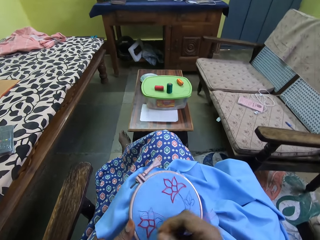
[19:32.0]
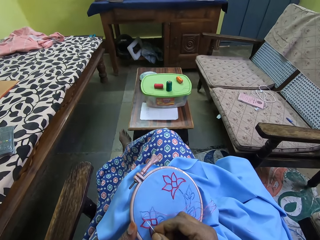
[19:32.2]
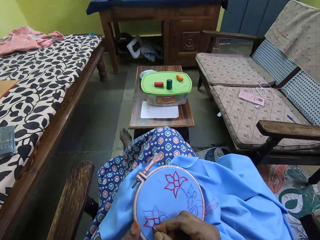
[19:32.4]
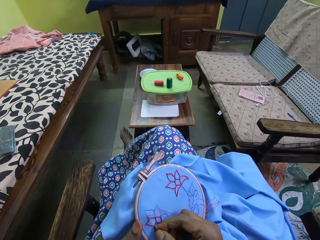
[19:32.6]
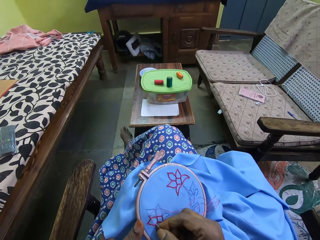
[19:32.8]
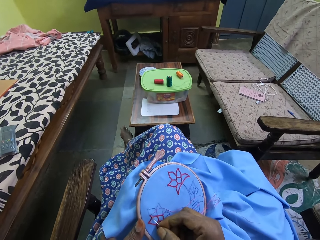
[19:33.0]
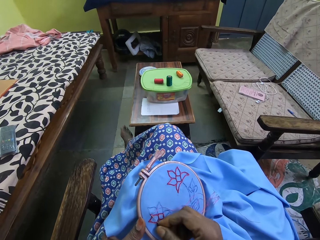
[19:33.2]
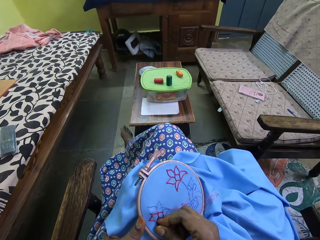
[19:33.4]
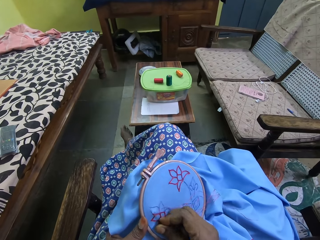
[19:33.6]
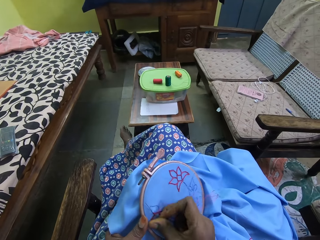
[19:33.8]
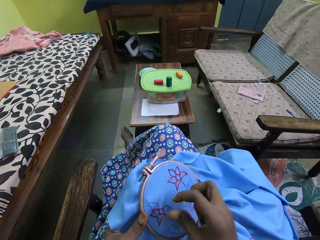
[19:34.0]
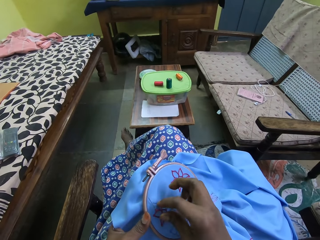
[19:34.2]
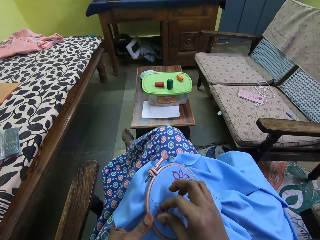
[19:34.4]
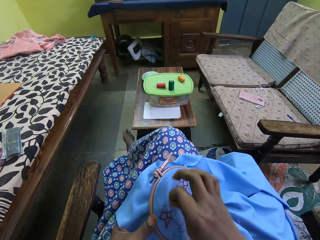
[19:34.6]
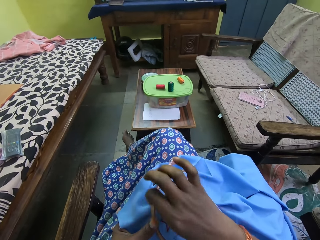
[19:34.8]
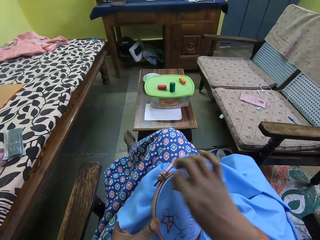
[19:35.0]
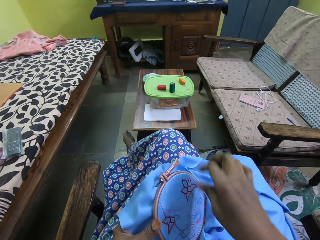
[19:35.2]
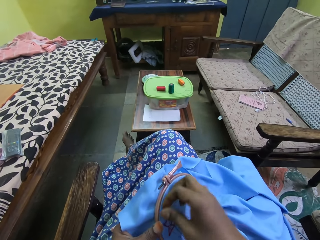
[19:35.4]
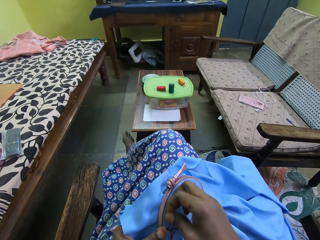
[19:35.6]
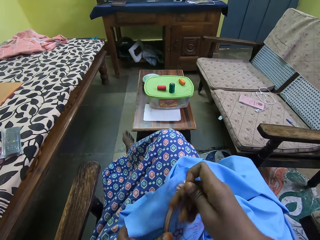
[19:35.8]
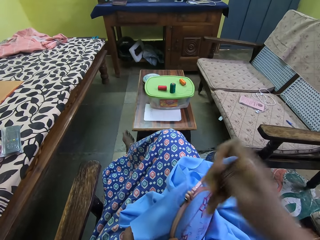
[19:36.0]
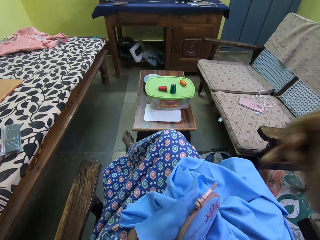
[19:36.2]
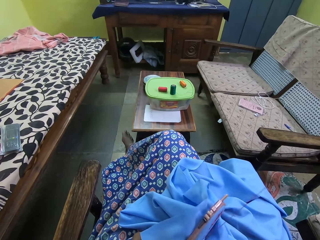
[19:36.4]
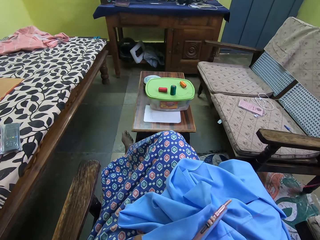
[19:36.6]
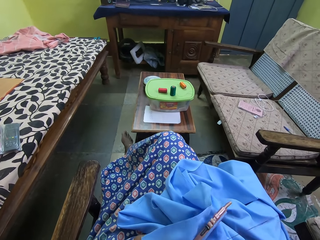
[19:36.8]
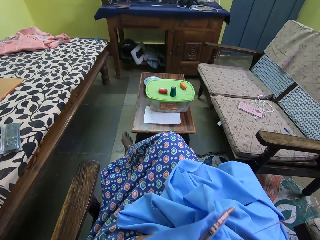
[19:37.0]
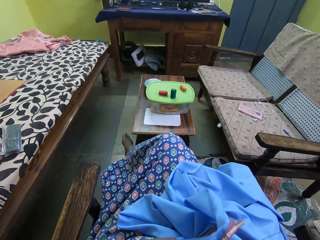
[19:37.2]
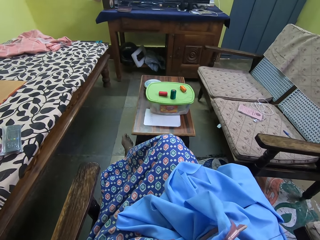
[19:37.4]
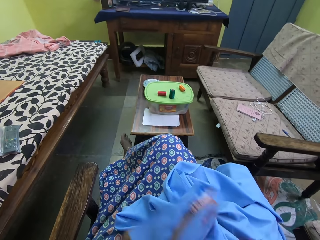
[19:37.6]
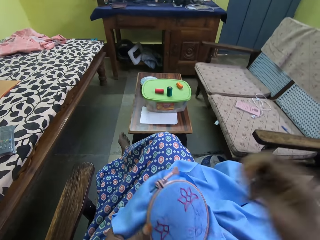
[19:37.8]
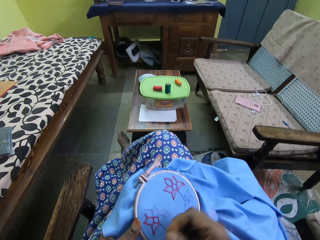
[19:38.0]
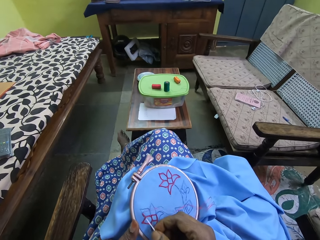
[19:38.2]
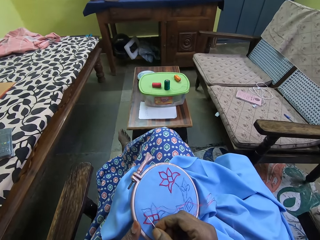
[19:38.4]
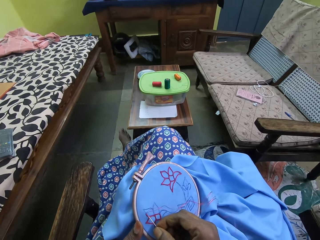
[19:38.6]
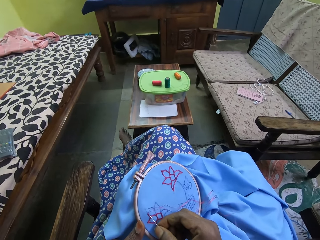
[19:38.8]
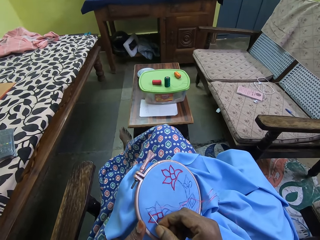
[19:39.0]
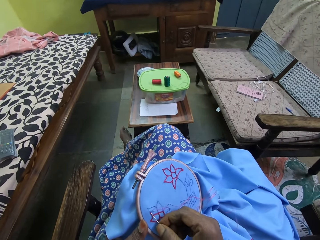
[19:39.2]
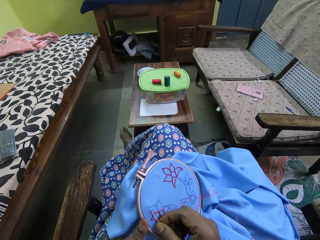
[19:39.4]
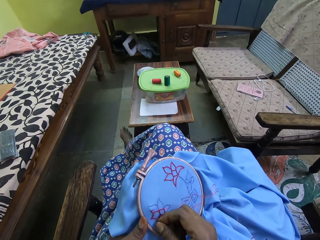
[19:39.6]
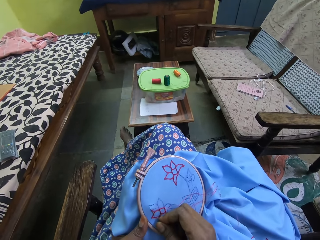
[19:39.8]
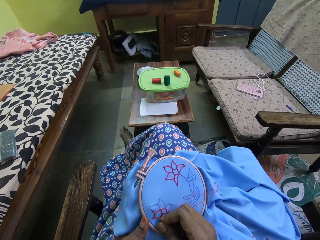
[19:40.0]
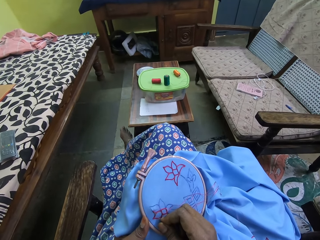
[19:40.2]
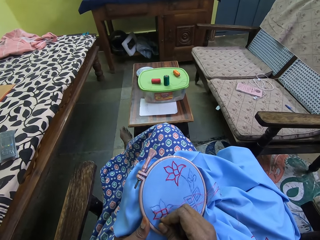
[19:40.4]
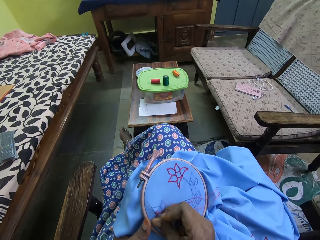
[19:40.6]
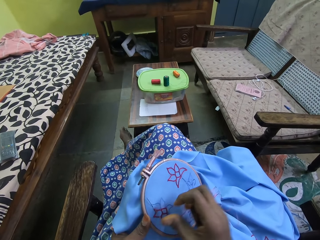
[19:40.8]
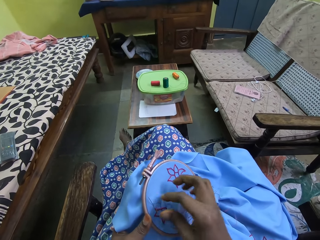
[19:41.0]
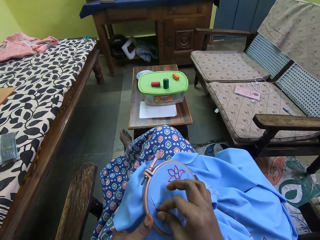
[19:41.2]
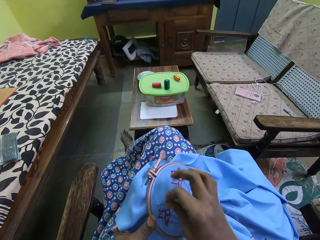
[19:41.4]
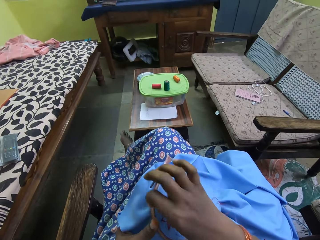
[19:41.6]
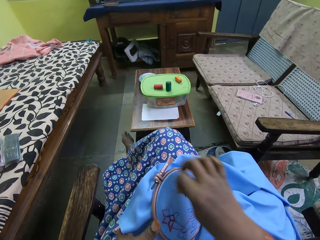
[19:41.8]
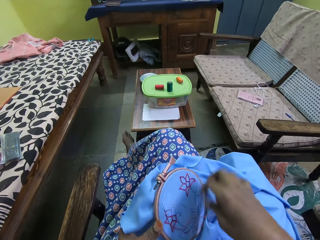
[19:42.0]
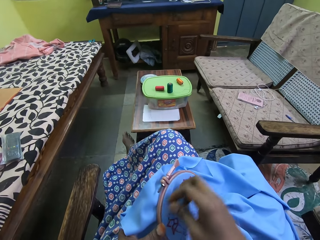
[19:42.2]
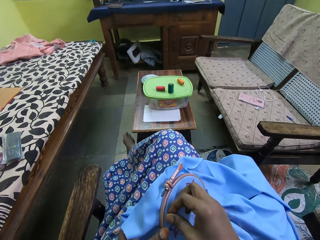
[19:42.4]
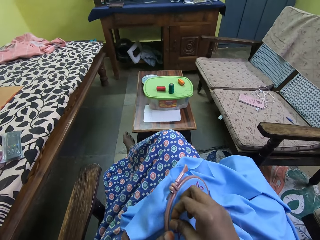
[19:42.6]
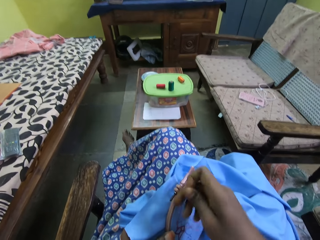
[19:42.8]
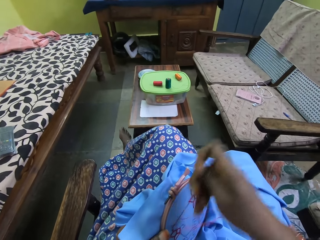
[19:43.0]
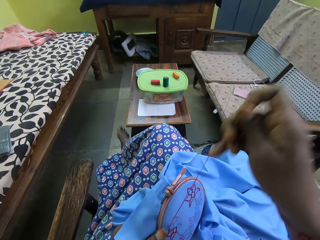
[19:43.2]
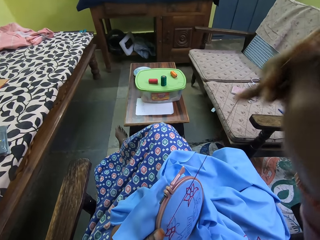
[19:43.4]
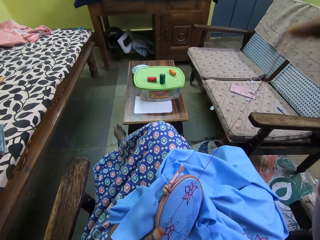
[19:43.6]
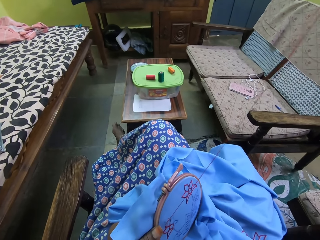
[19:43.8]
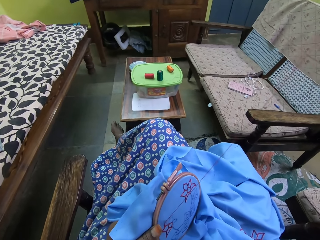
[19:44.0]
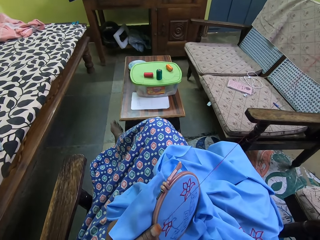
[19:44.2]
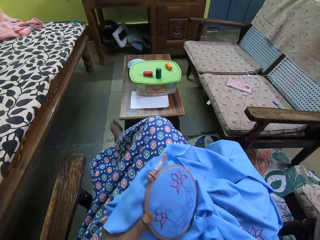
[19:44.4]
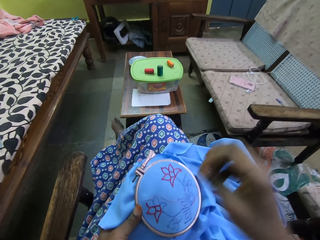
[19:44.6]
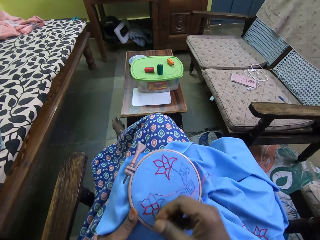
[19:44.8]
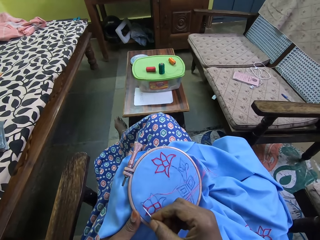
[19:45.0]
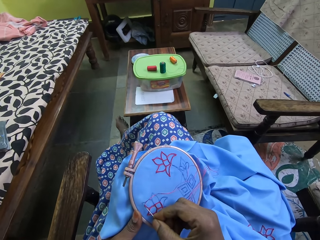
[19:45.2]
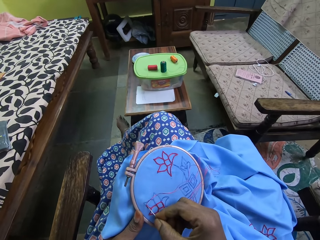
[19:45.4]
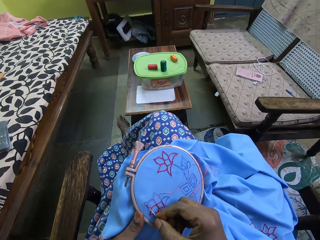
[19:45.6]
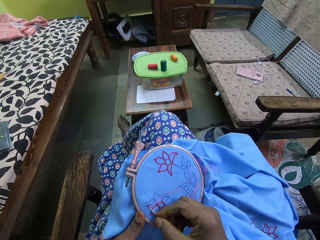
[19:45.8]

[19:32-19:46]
The camera wearer inserts the needle in the clothing in his hand. He puts the thread over the needle on the clothing. He pulls the needle on top of the clothing. He inserts the needle in the clothing in his hand. He puts the thread over the needle on the clothing. He pulls the needle on top of the clothing.

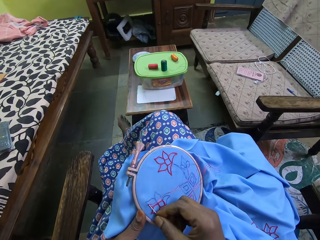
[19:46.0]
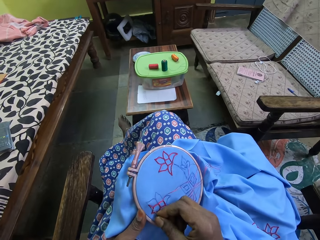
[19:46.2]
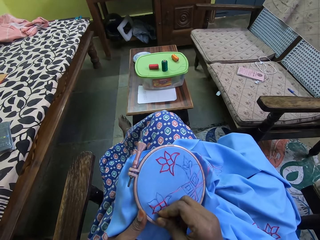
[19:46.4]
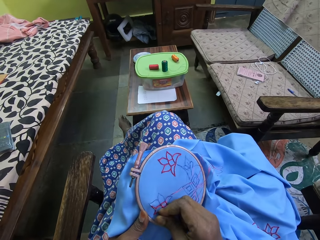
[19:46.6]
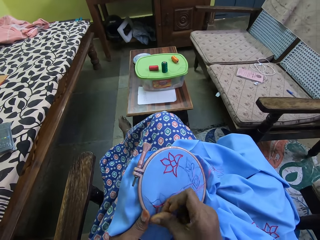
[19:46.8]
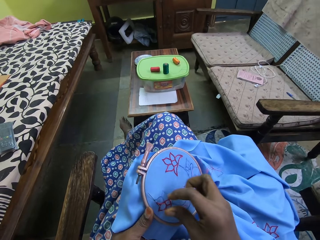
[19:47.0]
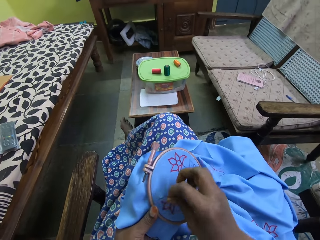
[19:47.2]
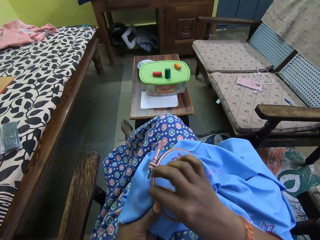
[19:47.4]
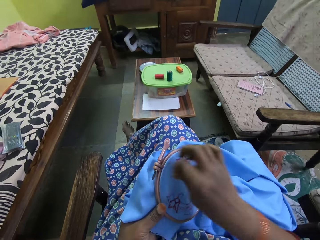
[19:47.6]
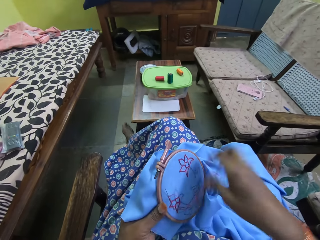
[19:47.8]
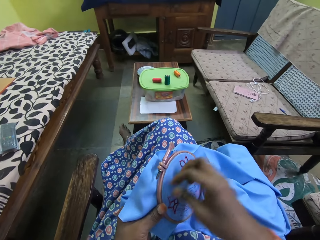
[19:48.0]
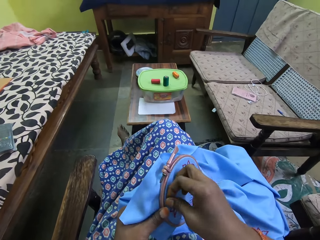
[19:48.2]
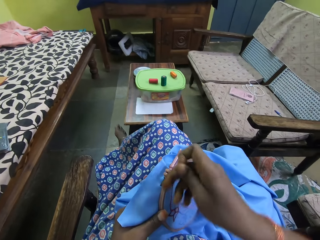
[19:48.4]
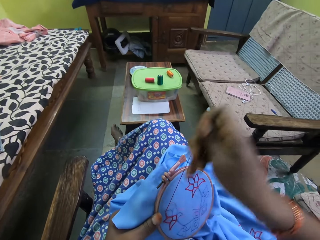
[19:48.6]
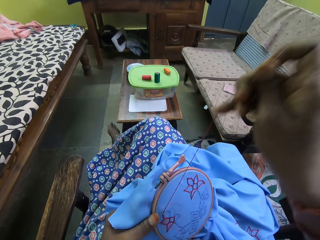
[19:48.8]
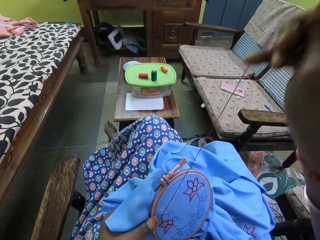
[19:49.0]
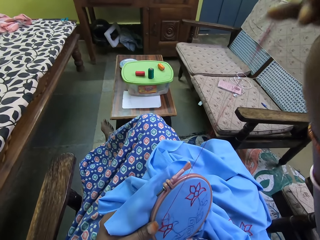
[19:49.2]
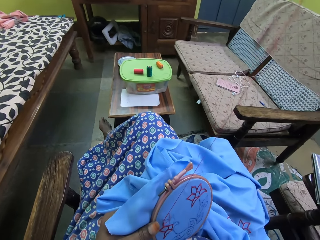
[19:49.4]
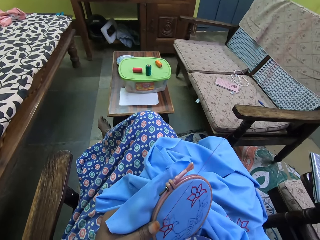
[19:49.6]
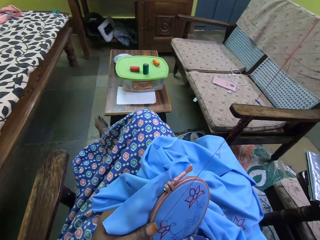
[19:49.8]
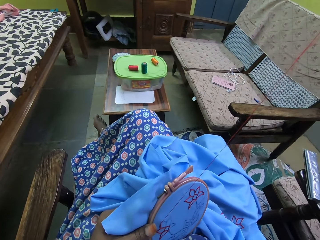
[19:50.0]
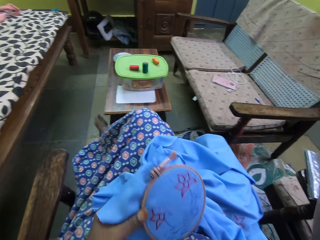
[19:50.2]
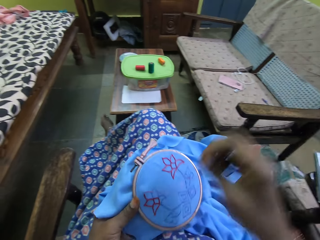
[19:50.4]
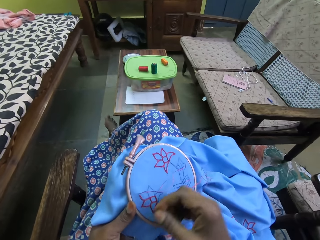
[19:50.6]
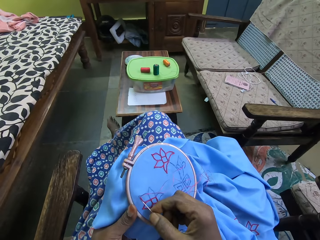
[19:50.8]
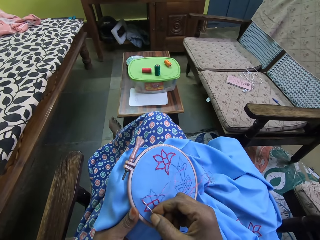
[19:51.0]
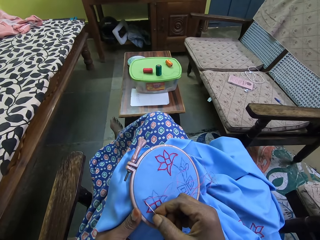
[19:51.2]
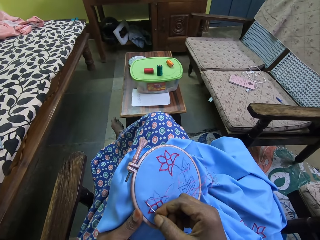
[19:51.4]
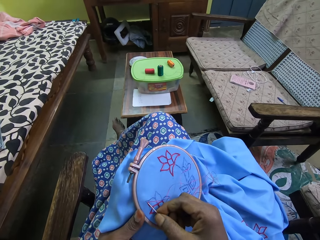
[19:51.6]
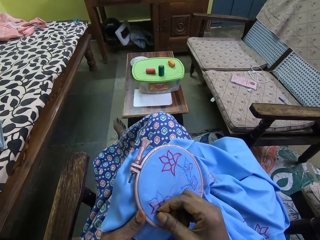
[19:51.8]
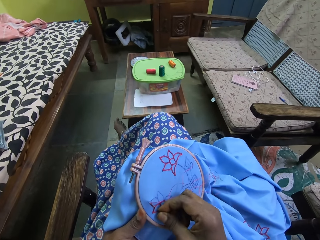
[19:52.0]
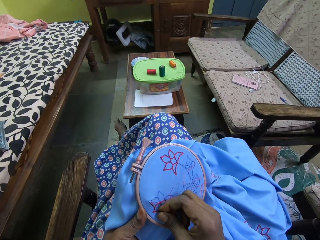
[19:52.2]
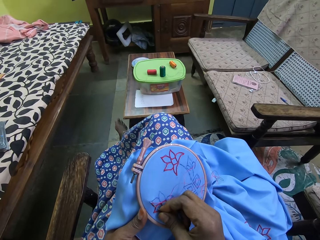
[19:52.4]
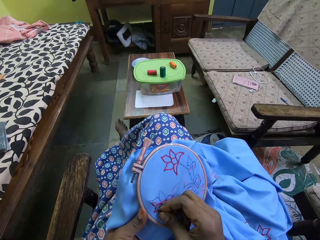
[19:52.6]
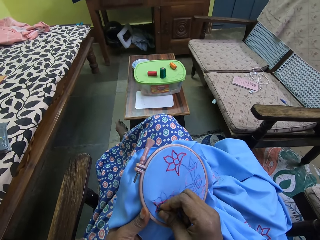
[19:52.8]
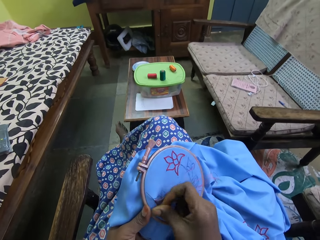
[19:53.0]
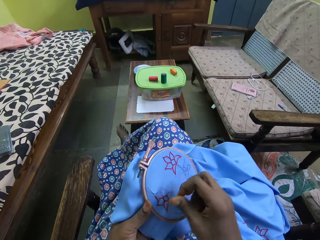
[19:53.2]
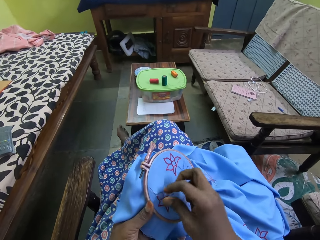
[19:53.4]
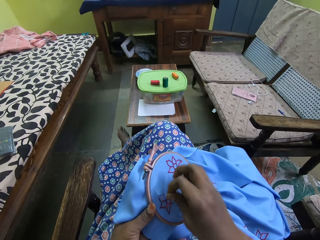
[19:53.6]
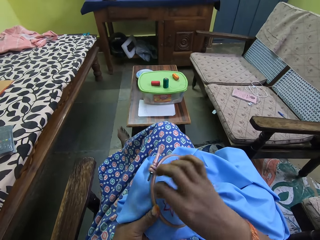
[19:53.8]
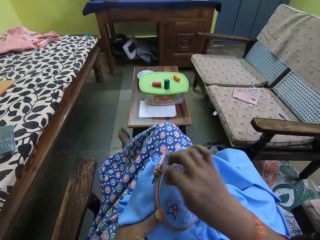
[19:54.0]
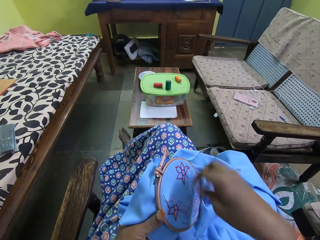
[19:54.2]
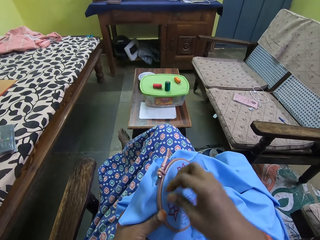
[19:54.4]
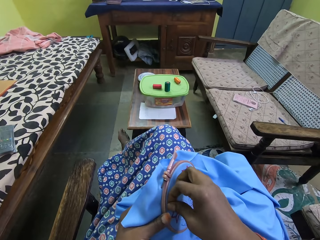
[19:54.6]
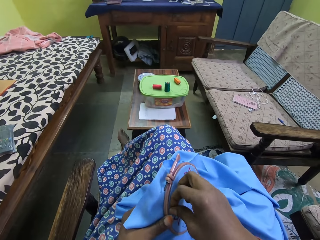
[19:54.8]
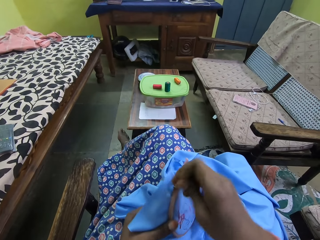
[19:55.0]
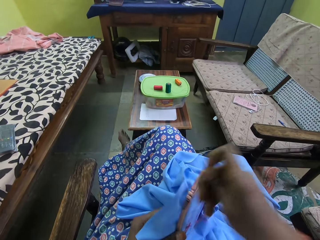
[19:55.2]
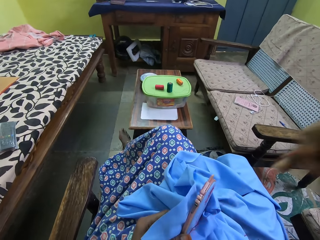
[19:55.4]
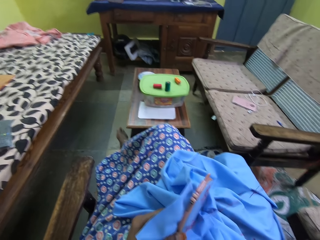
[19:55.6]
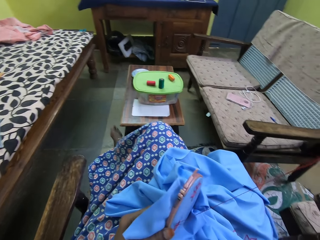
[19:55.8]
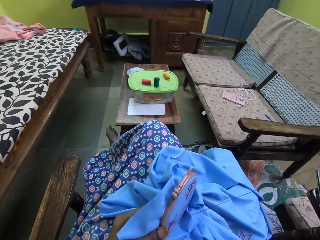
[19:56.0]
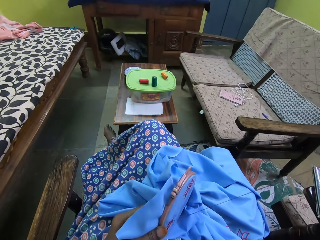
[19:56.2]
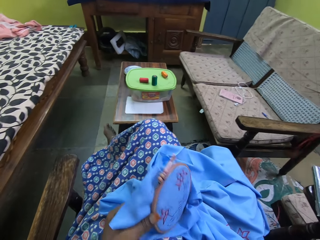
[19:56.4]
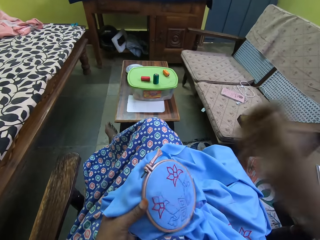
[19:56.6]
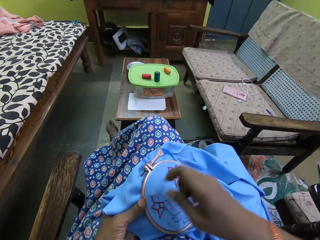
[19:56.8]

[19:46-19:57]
The camera wearer inserts the needle in the clothing in his hand. He puts the thread over the needle on the clothing. He pulls the needle on top of the clothing. He inserts the needle in the clothing in his hand. He puts the thread over the needle on the clothing. He pulls the needle on top of the clothing.
